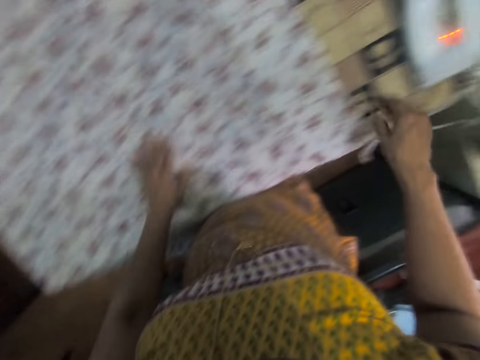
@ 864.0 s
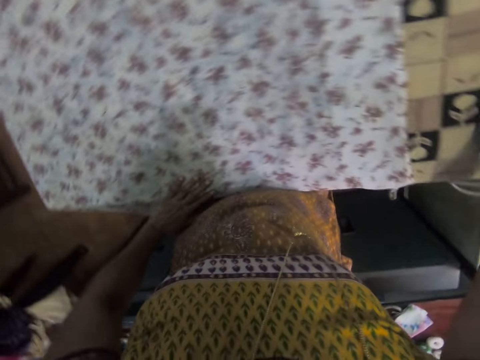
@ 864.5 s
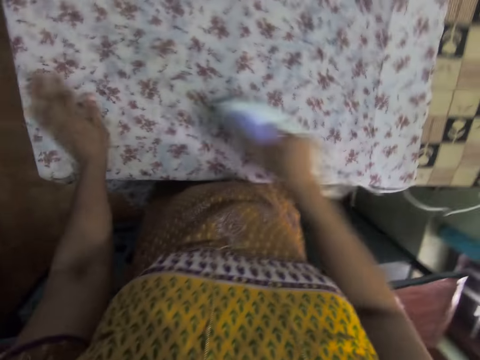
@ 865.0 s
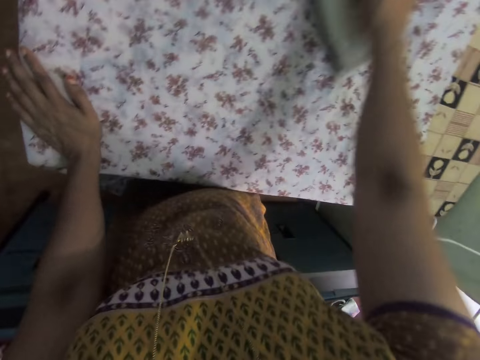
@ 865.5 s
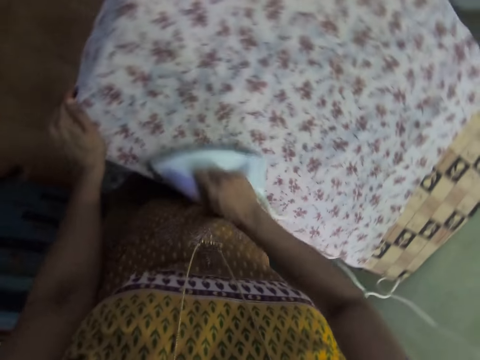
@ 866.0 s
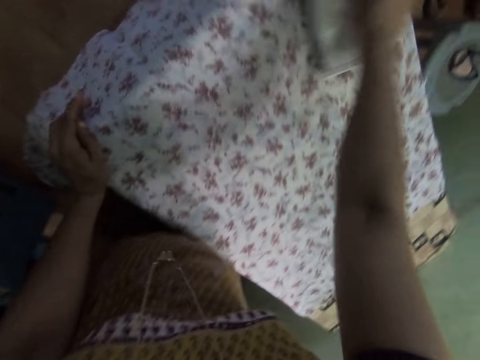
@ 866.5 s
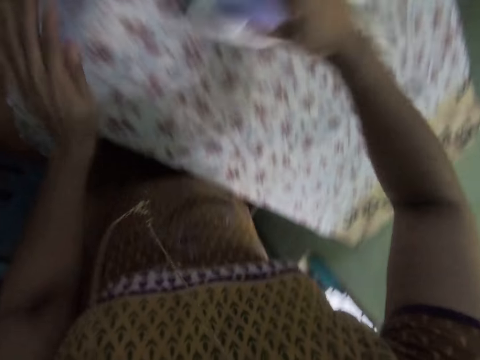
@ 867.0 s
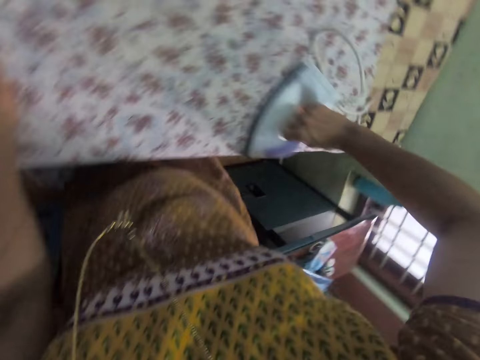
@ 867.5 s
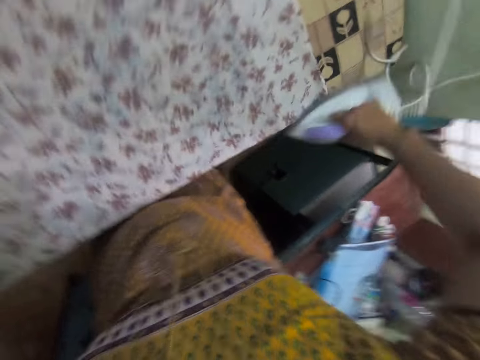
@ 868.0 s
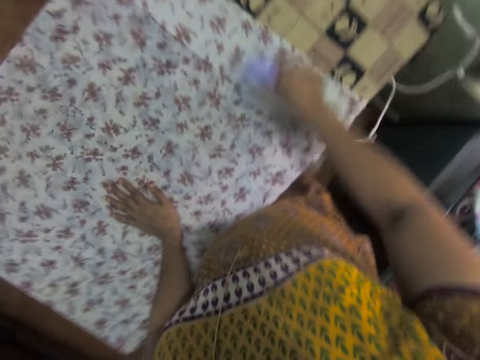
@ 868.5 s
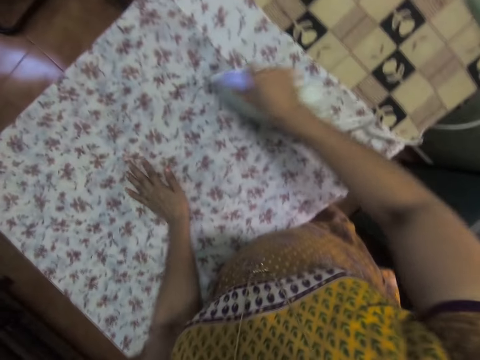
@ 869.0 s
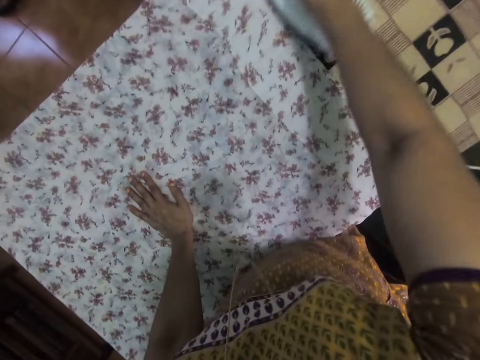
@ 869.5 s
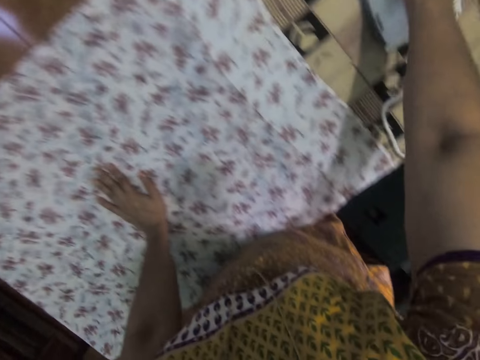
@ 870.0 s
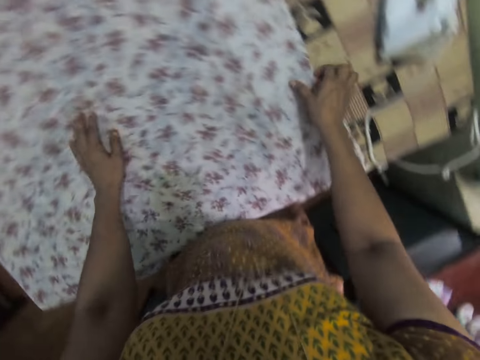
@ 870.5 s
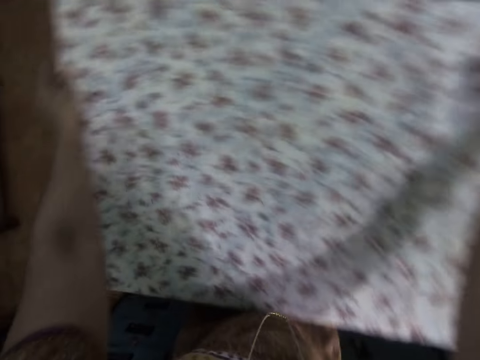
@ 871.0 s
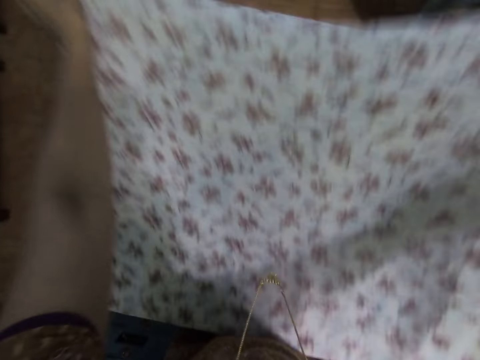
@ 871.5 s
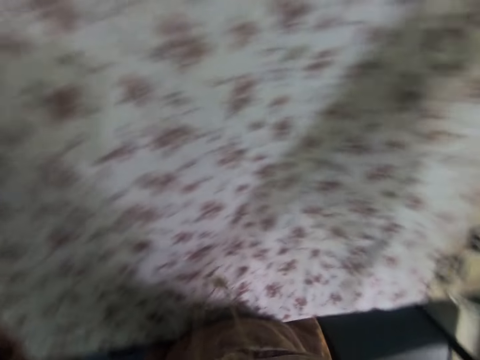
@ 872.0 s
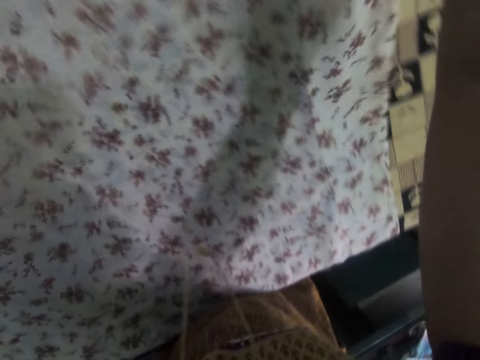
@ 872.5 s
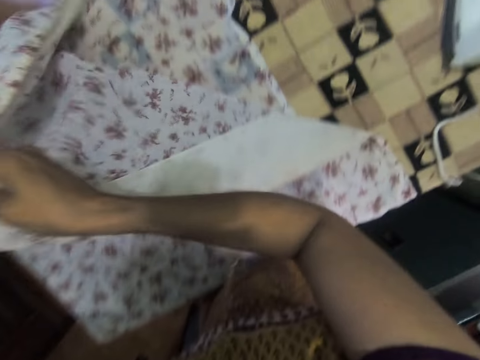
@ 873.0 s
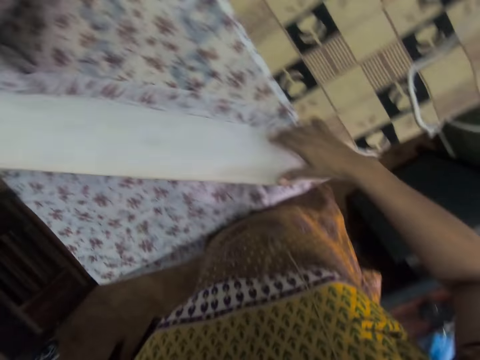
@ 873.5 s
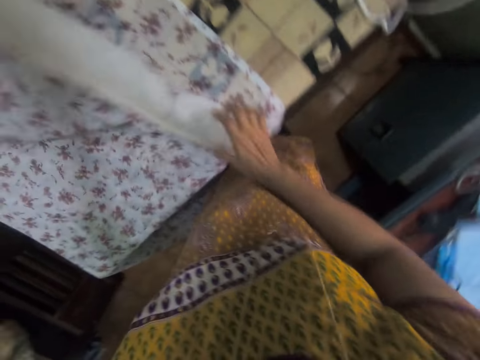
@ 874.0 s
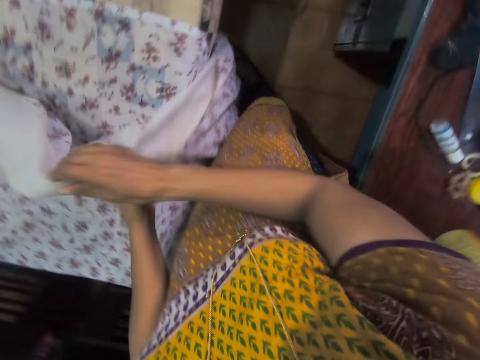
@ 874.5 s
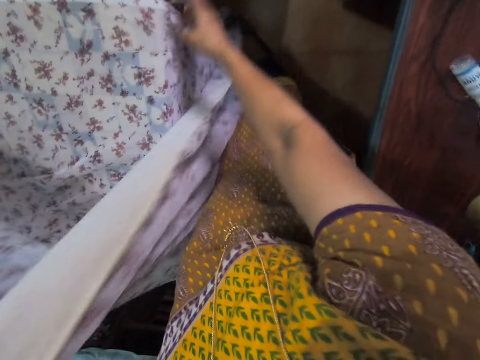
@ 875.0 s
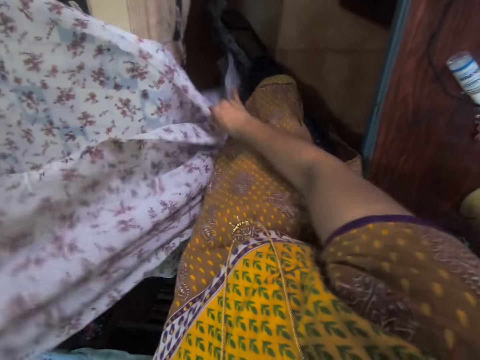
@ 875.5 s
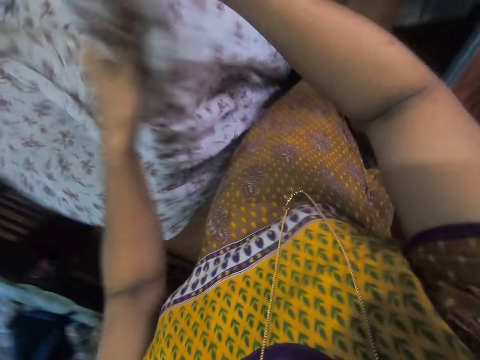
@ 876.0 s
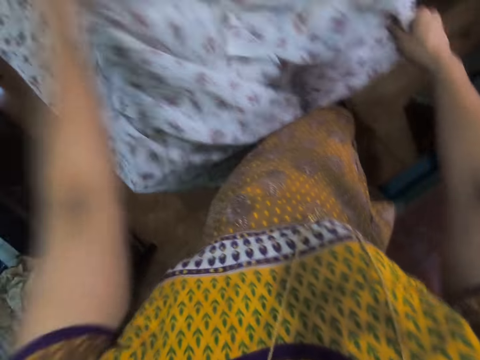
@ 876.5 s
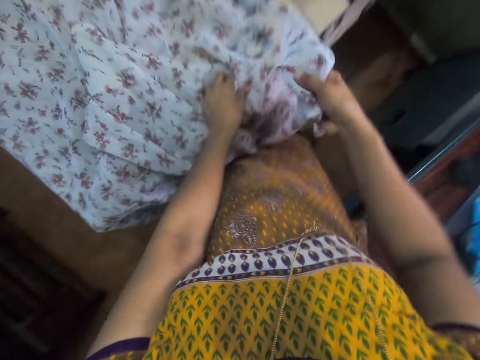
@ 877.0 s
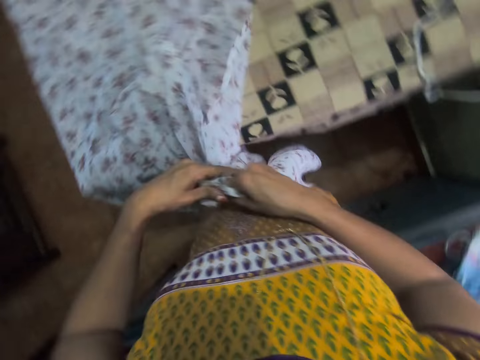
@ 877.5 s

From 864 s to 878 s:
The camera wearer takes the iron box on the table. They iron the cloth with the iron box. They put the iron box on the table. They fold the cloth. They take the cloth with both hands. They adjust the cloth.

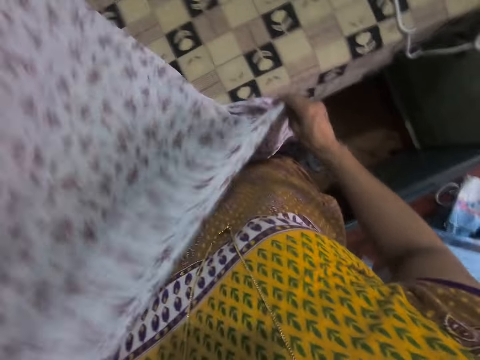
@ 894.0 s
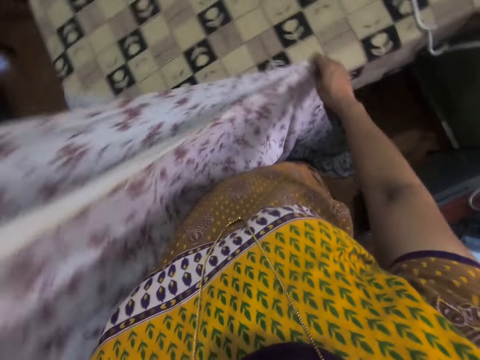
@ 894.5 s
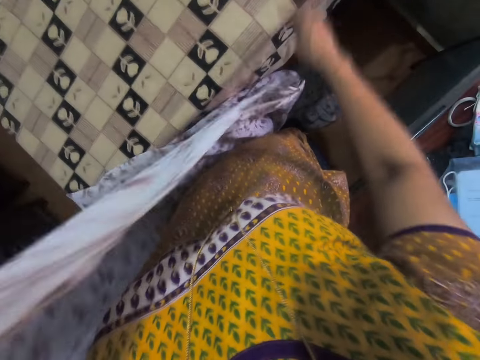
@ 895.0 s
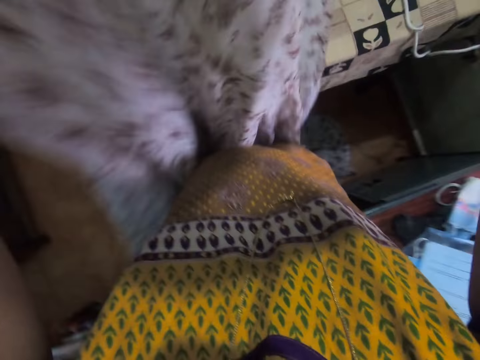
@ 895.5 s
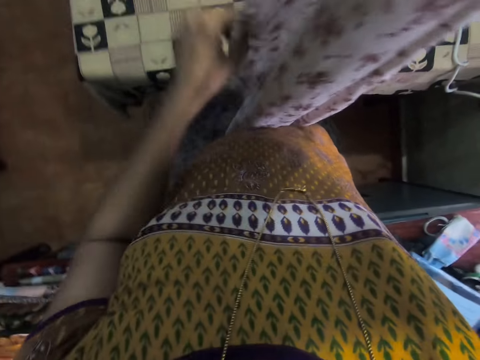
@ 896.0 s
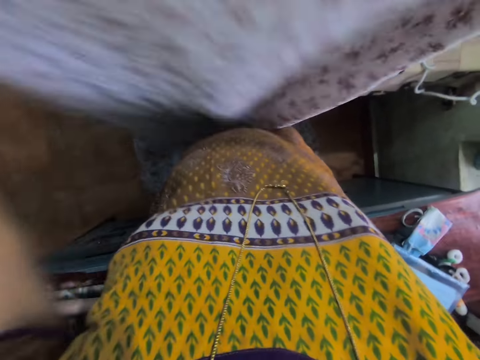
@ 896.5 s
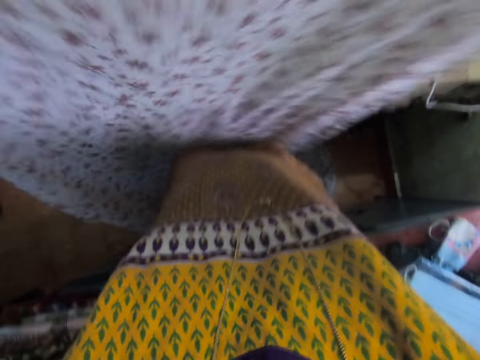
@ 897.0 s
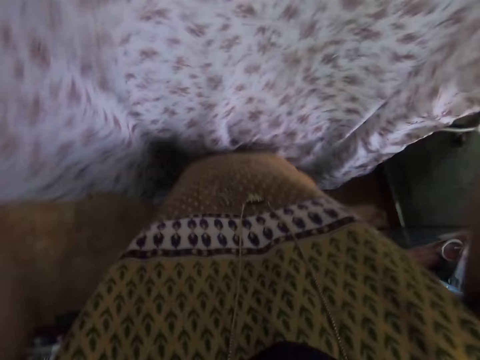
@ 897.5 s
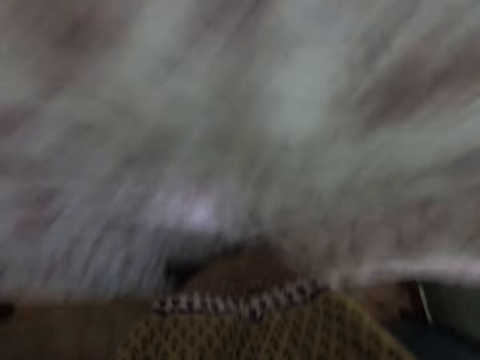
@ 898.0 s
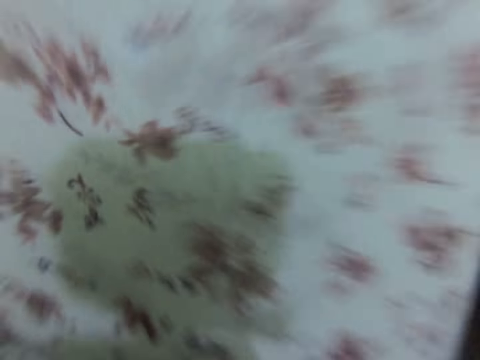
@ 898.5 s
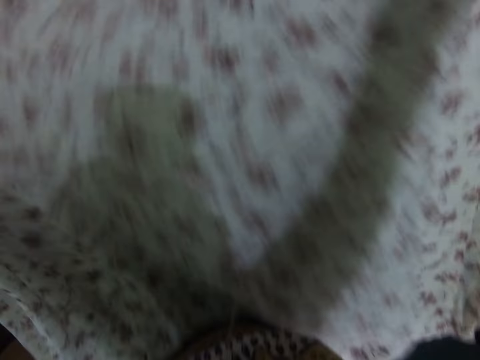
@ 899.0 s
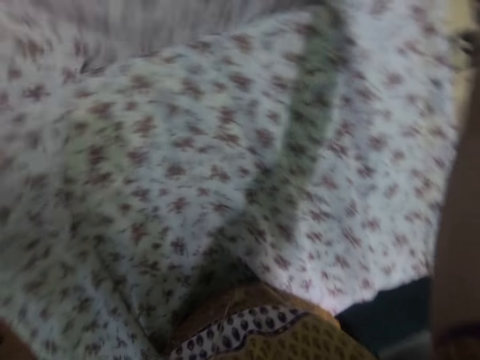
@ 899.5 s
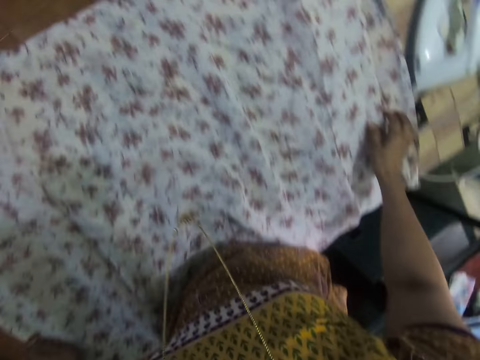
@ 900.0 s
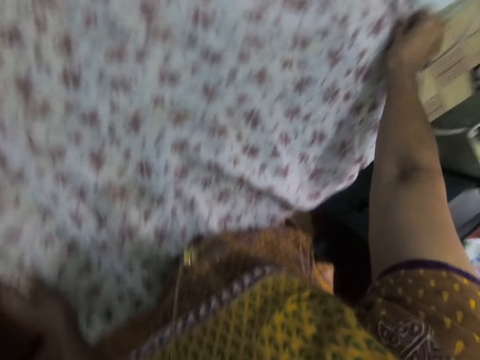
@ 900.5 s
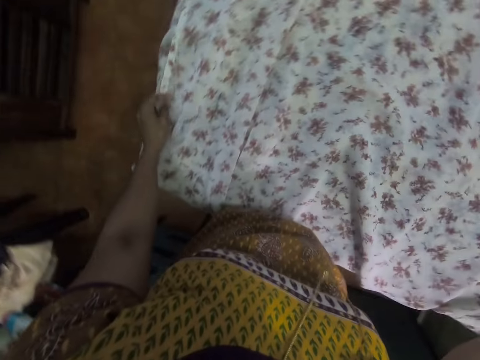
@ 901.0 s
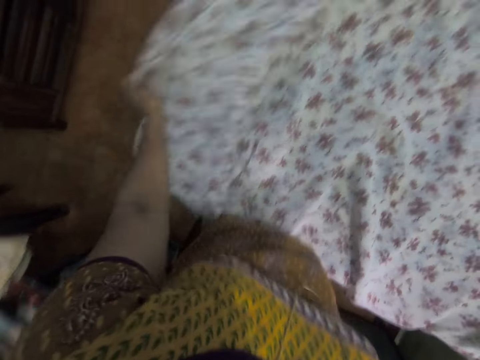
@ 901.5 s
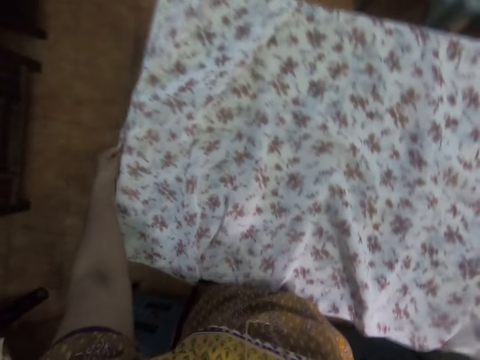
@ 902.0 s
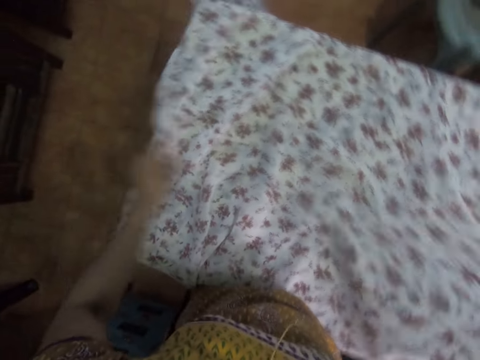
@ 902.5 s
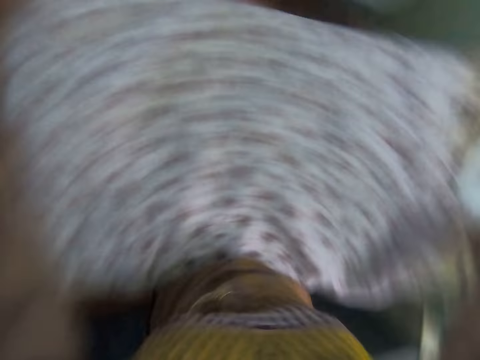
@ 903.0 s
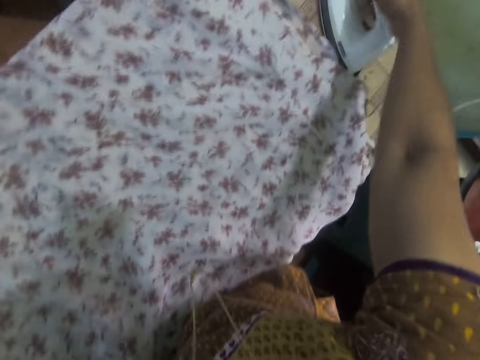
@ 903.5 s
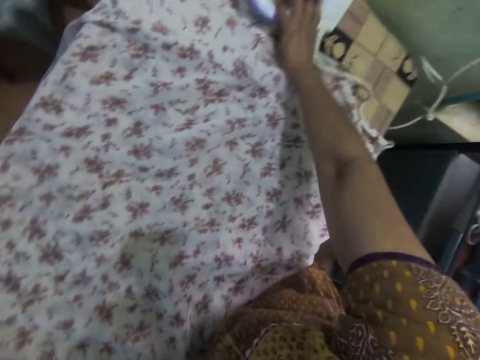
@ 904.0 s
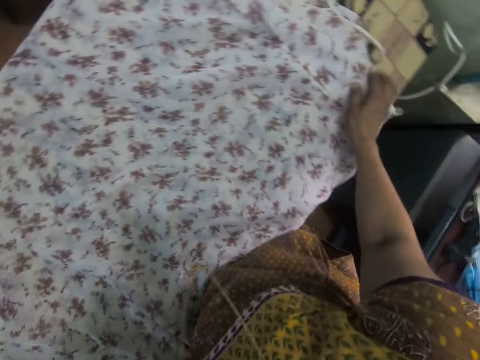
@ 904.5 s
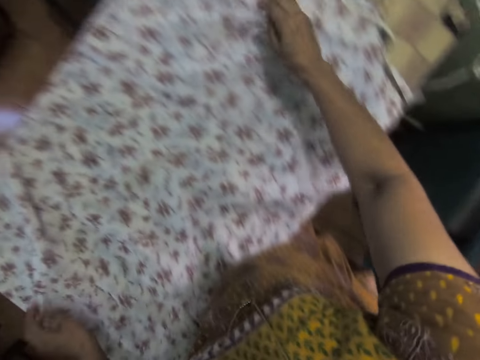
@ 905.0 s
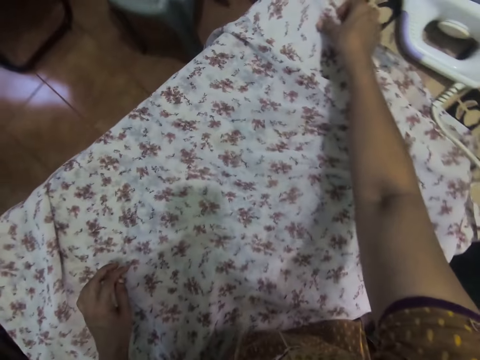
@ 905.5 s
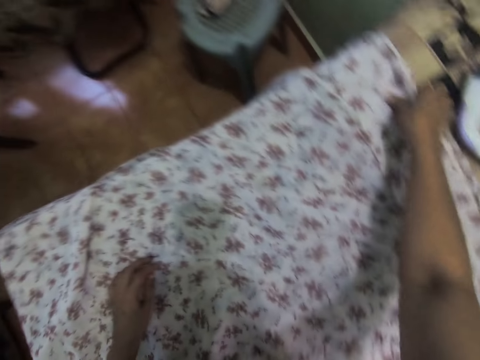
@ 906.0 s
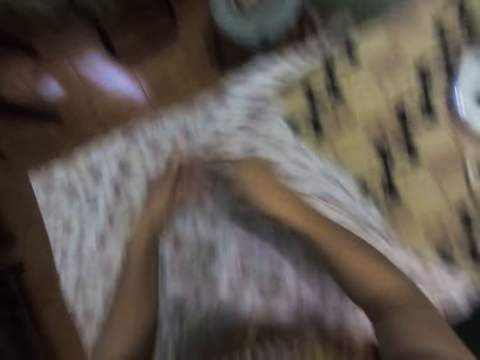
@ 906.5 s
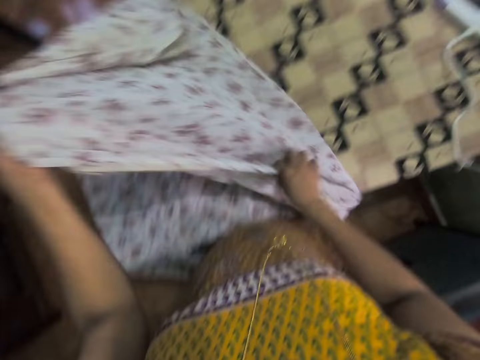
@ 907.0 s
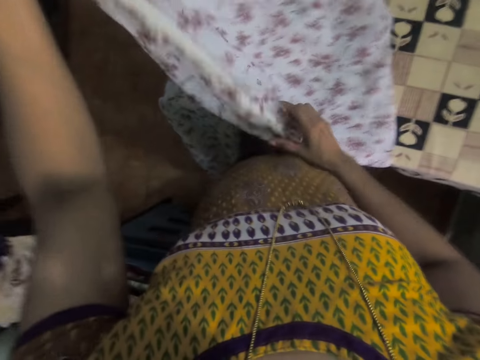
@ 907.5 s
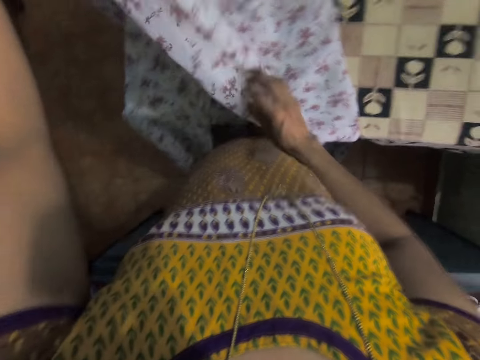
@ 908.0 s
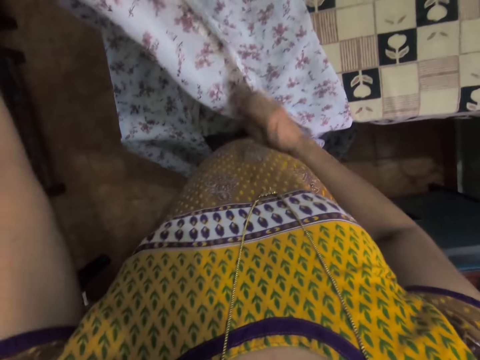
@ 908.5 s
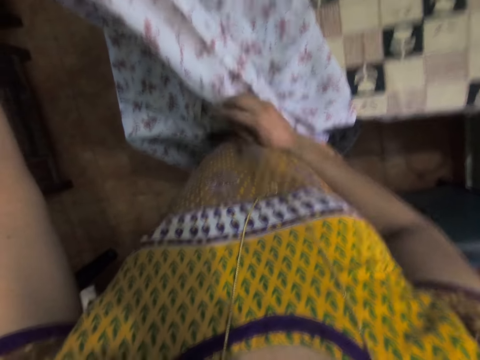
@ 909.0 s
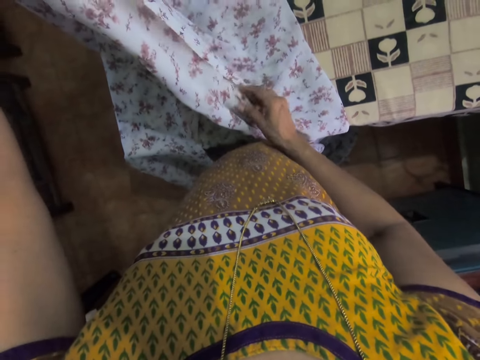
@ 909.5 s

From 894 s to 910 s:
The camera wearer raises a cloth with both hands. They put the cloth on the table. They adjust the cloth. They pick up the iron box. They move the iron box on the table. They hold the cloth. They adjust the cloth. They fold the cloth.
